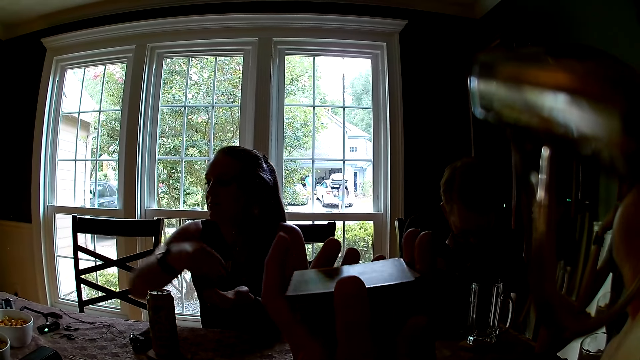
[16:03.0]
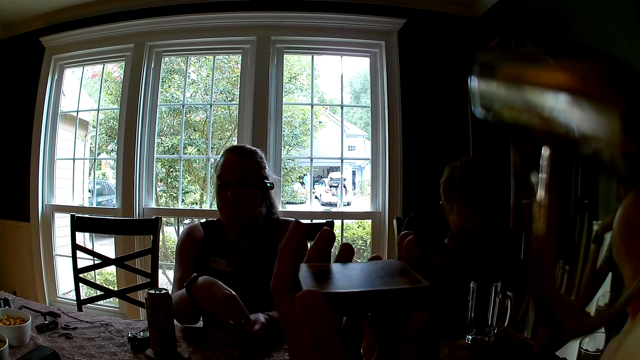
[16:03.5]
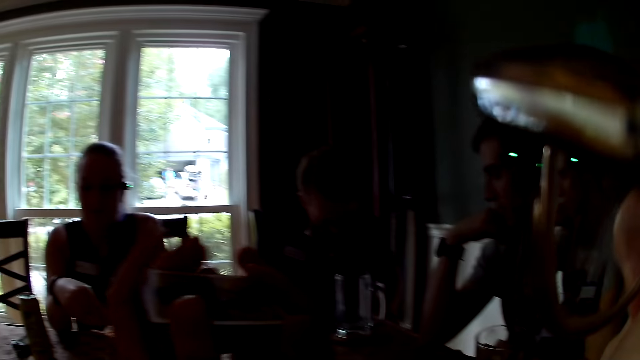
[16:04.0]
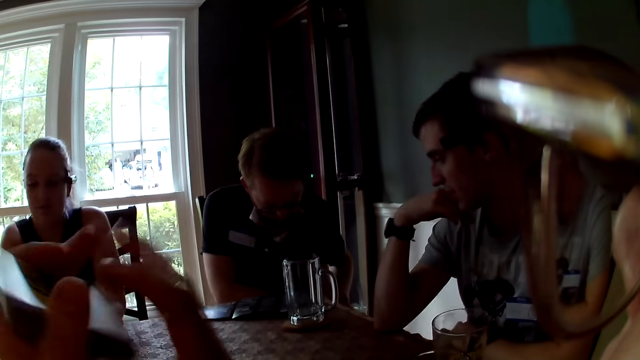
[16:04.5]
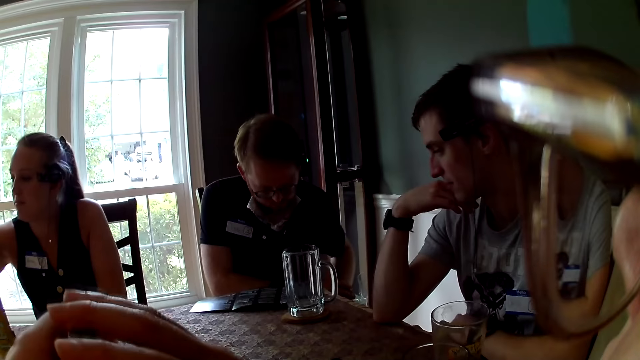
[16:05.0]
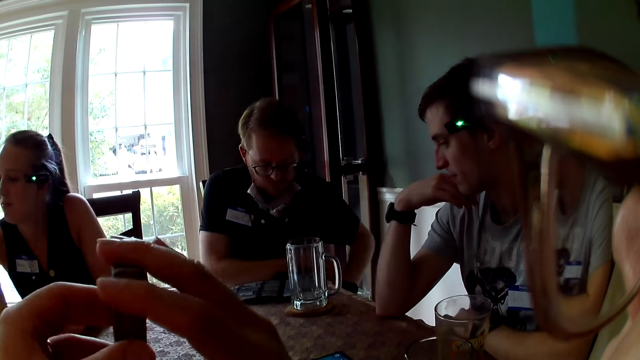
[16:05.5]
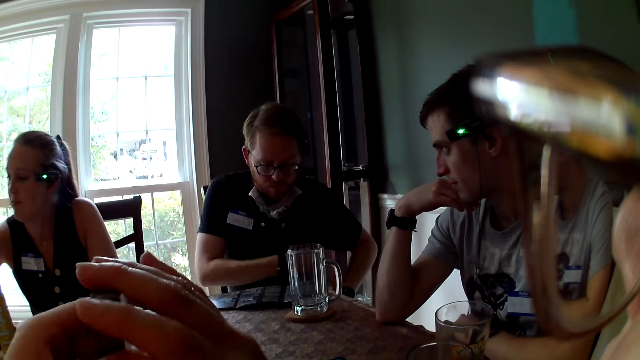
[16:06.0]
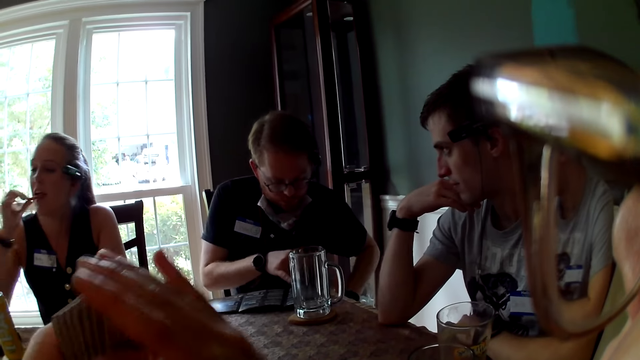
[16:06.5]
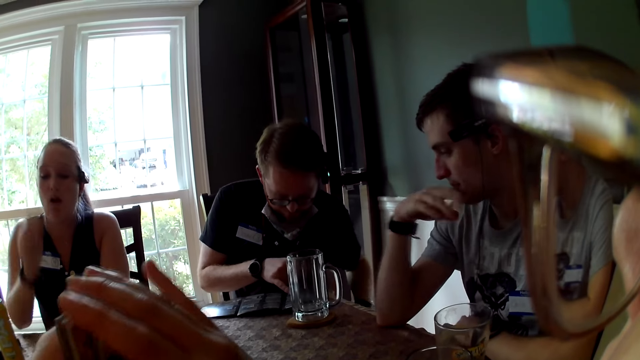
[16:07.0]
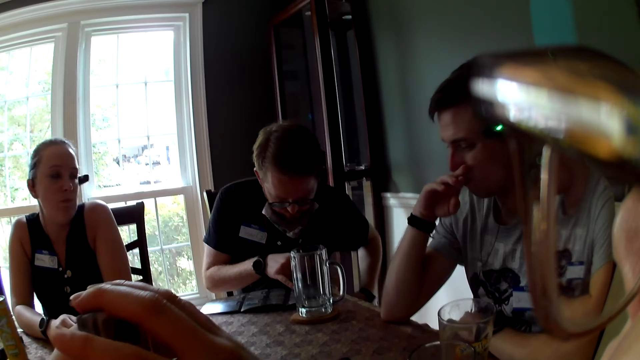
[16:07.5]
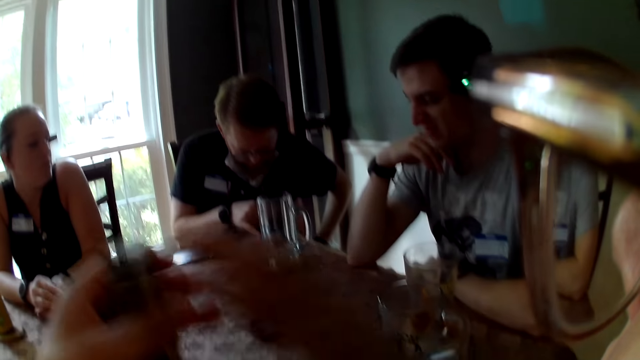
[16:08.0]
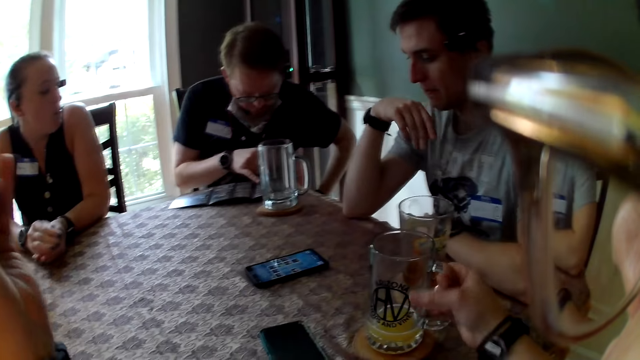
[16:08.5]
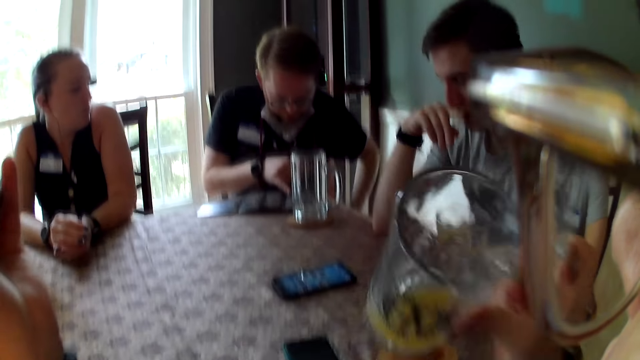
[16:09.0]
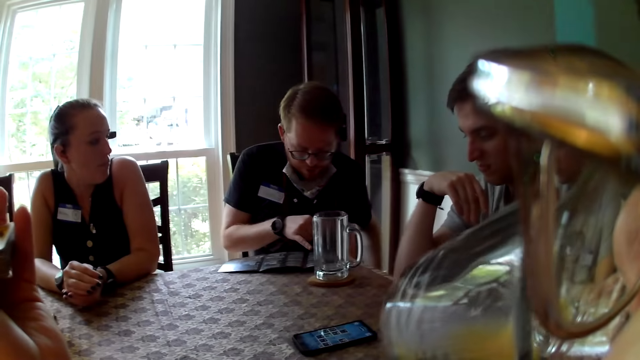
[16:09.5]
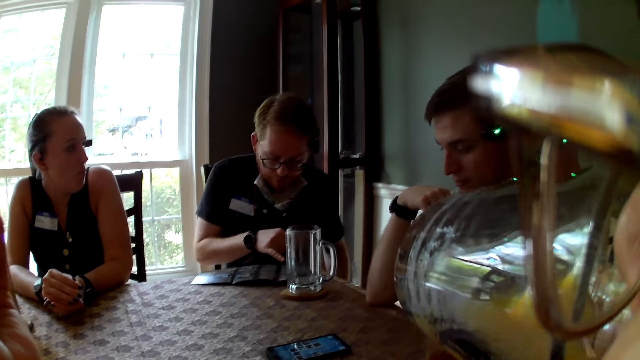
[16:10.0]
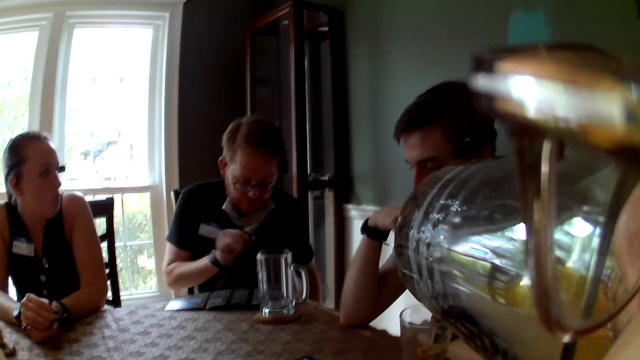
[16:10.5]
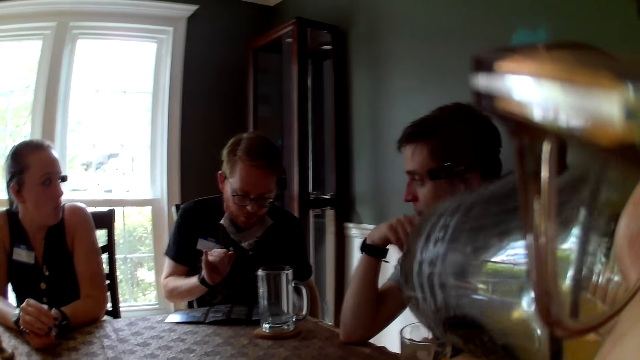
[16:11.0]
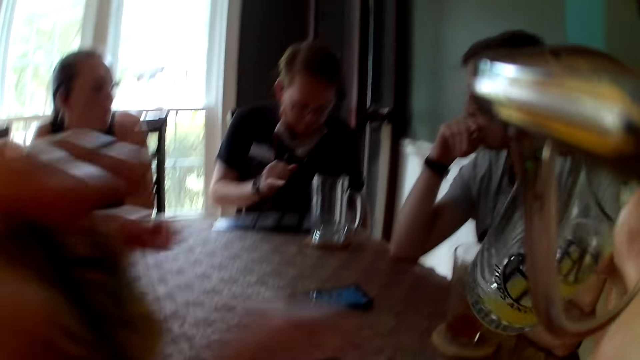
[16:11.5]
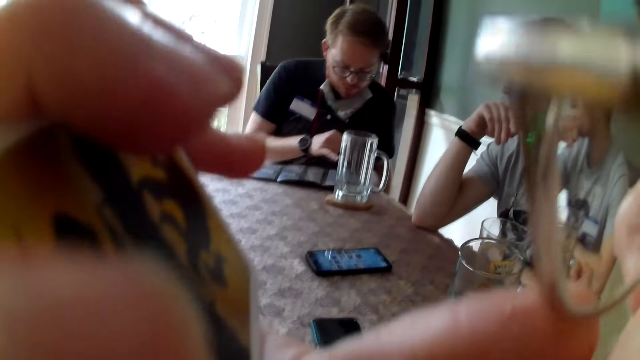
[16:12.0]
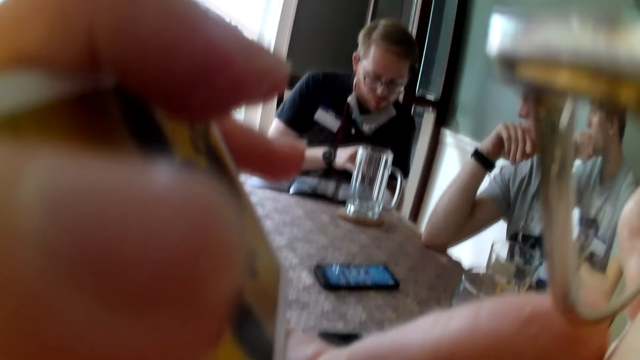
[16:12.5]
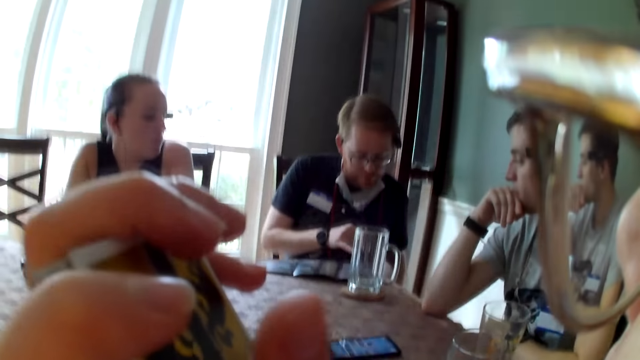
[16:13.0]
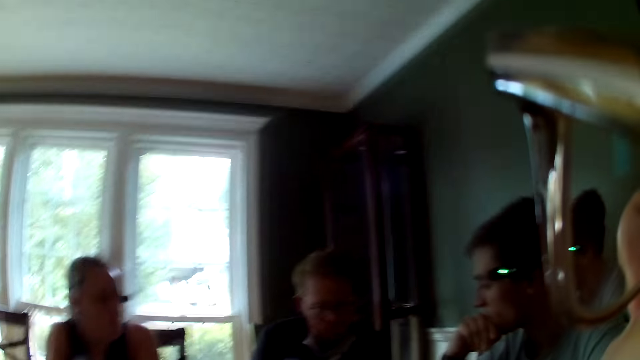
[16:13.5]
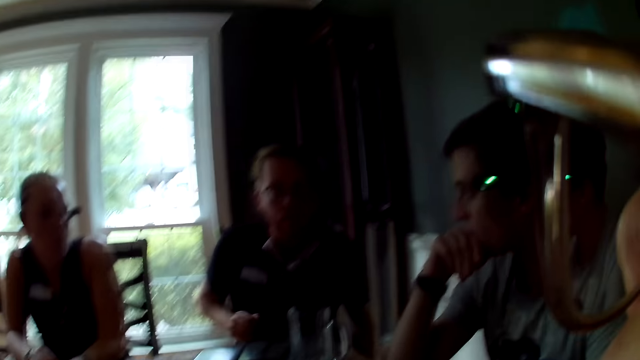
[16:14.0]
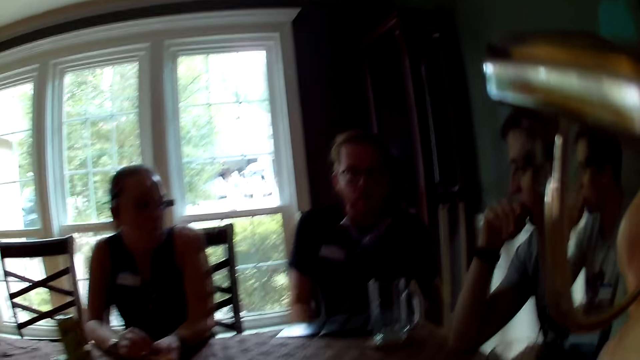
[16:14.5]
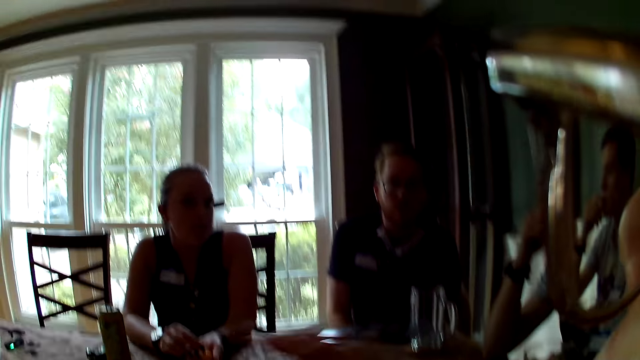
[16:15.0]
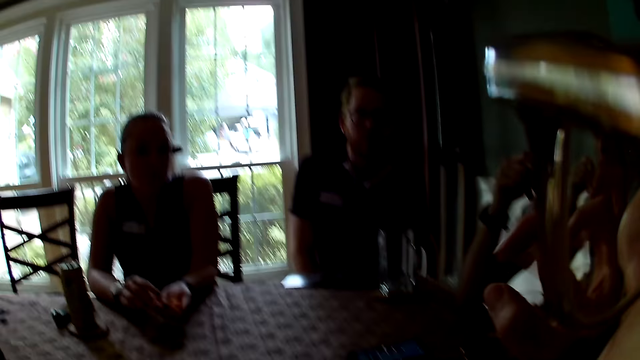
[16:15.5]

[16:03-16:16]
The woman pours the chips from her right hand to her left hand. The woman eats the chips with her right hand. The camera wearer picks up a cup or glass with her right hand. She drinks juice from the cup with her right hand. The woman places both hands on the twitter. The camera wearer converses with the group of people. She puts the glass on the table.

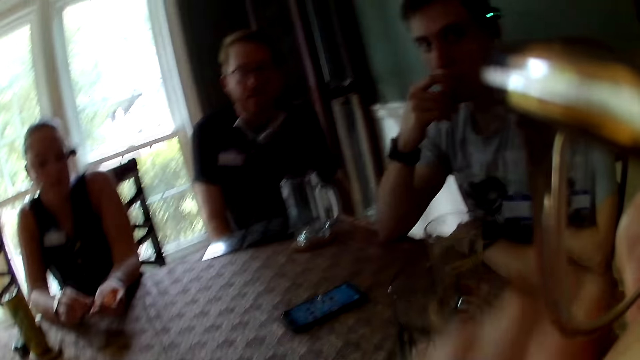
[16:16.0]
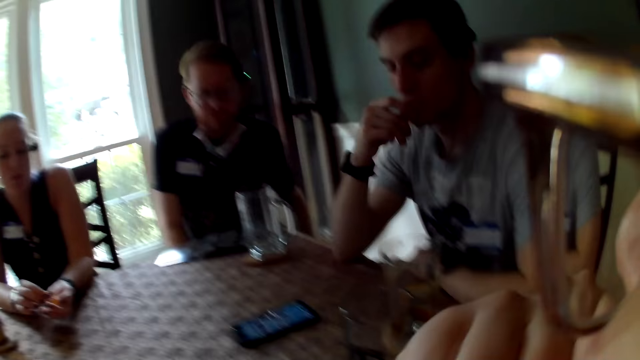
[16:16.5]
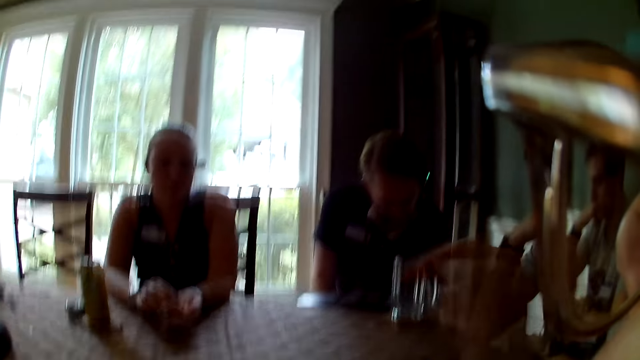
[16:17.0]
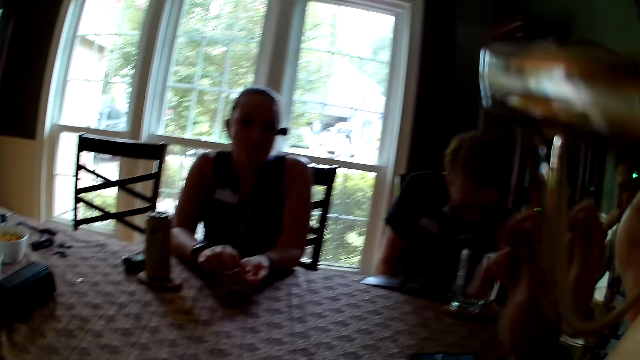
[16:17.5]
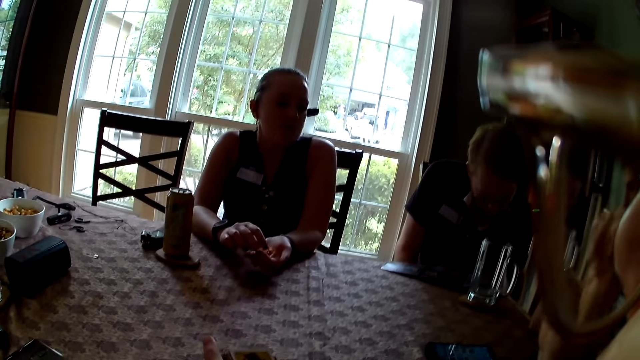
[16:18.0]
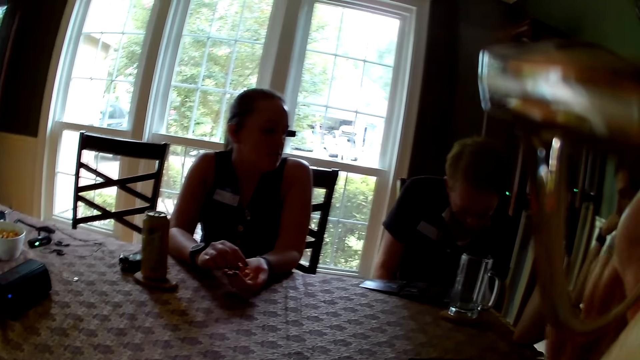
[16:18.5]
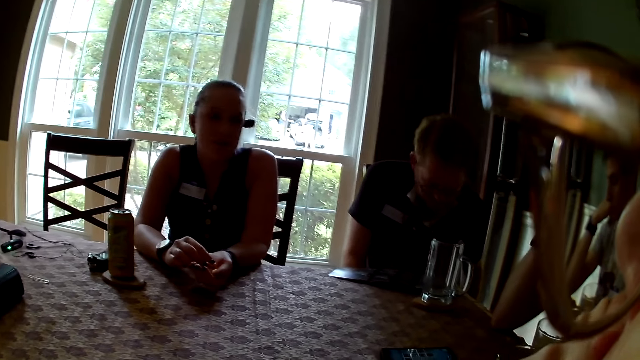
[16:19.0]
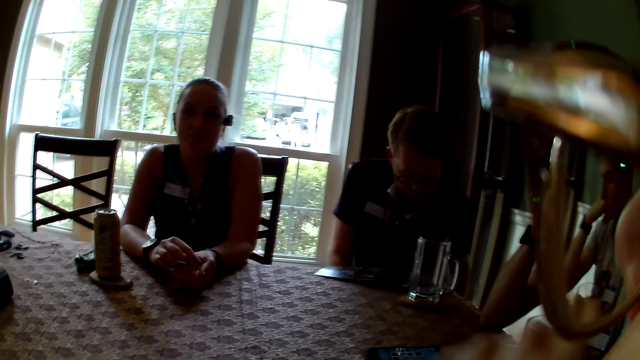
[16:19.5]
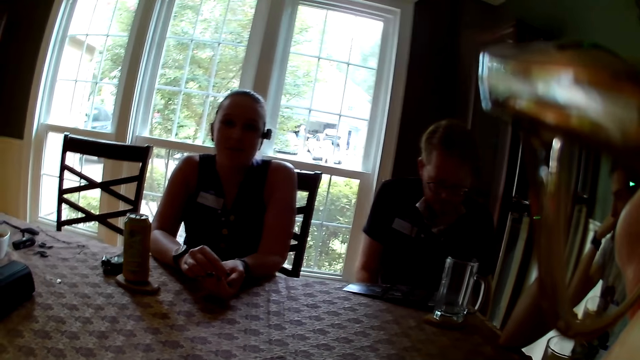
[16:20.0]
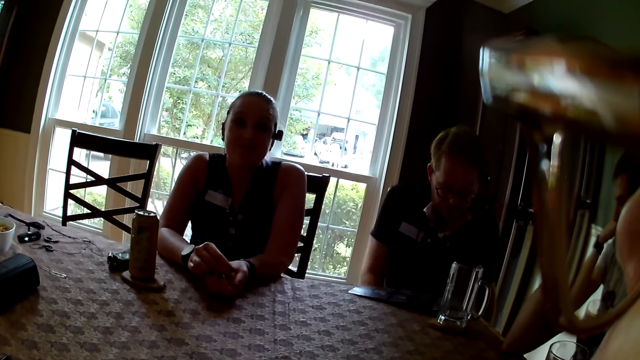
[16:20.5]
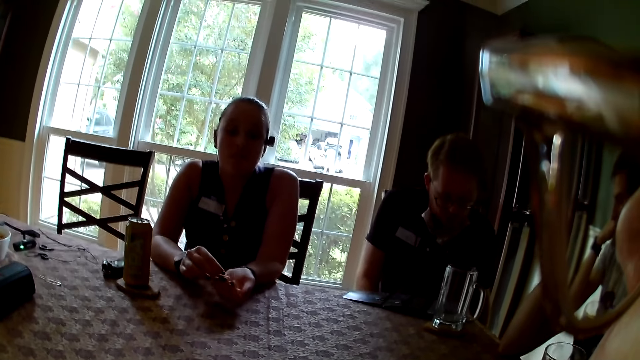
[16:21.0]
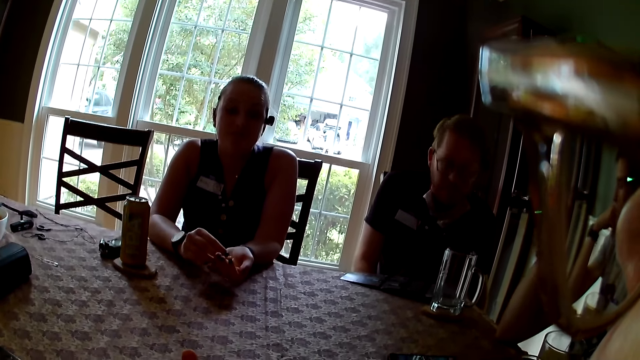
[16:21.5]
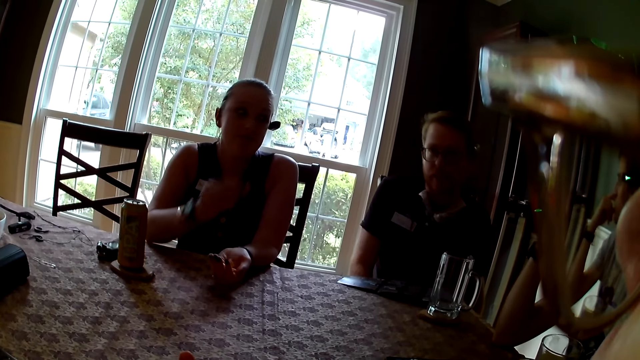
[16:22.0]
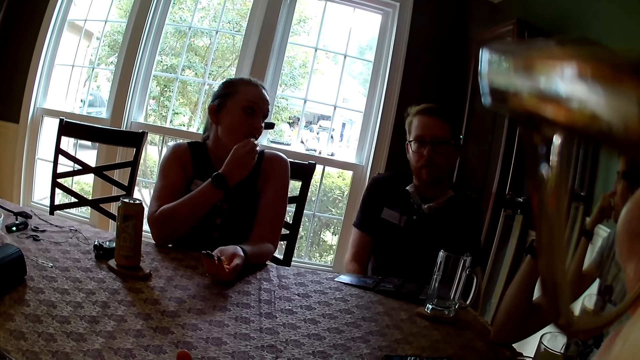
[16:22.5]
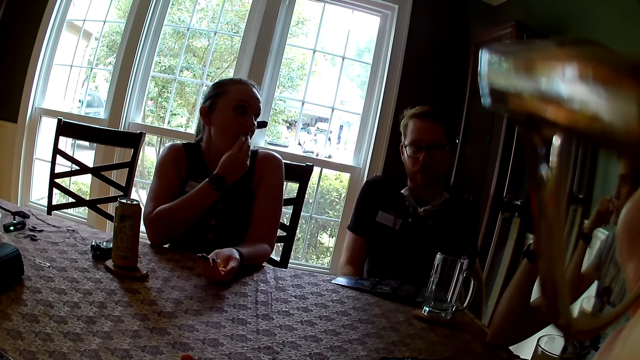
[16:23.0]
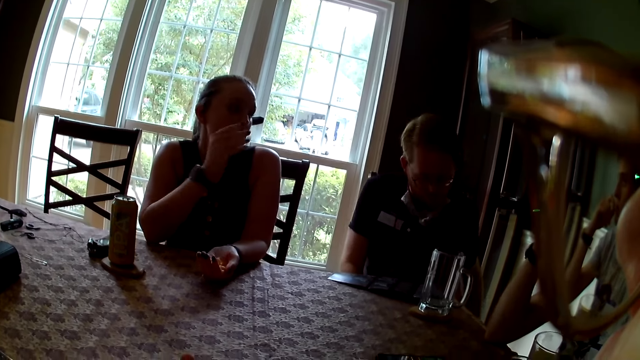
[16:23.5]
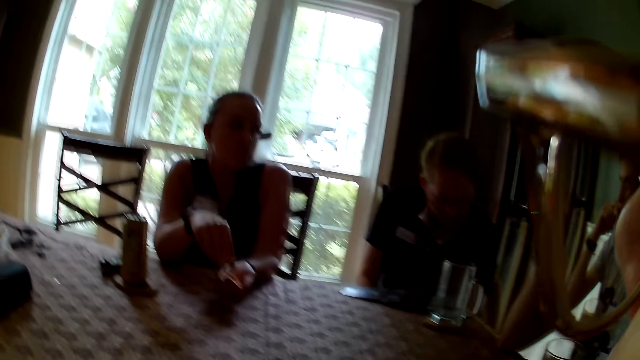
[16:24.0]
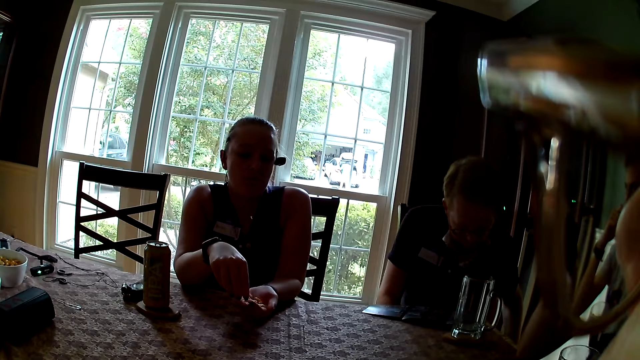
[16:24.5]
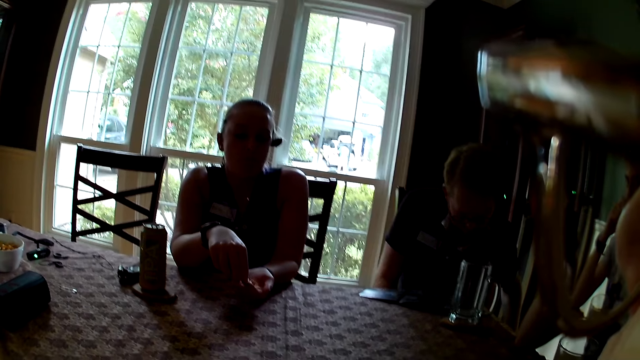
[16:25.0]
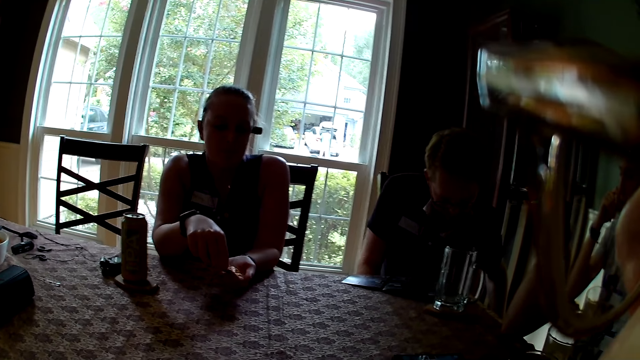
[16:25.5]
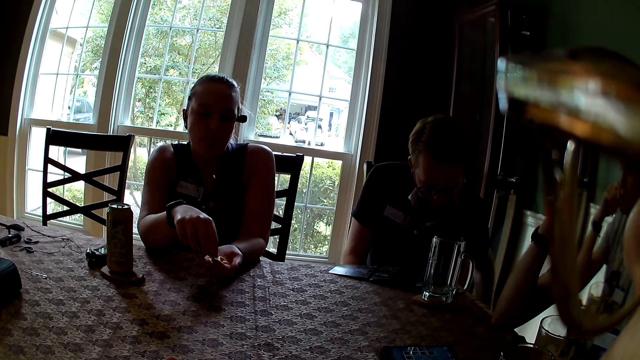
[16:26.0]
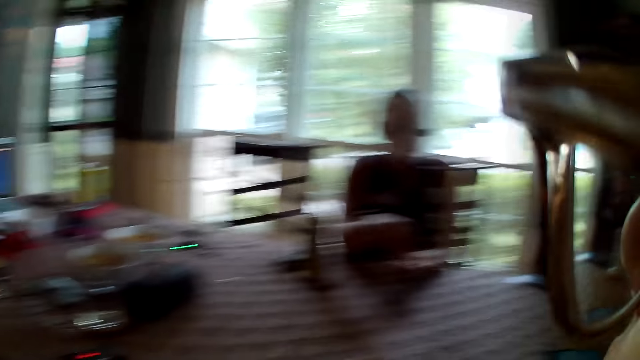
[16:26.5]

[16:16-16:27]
The camera wearer interacts with a person and a woman. The woman eats the chips with her right hand and picks the chips from her left hand with her right hand.
